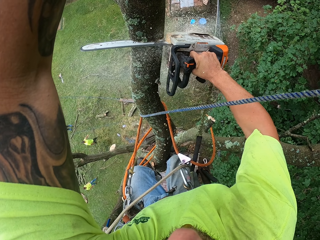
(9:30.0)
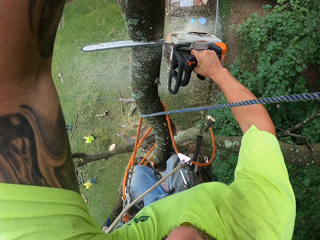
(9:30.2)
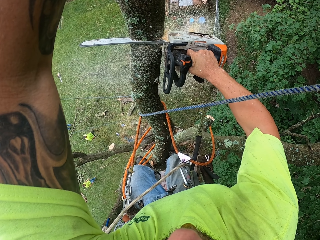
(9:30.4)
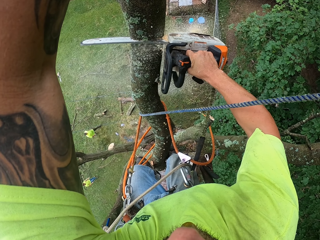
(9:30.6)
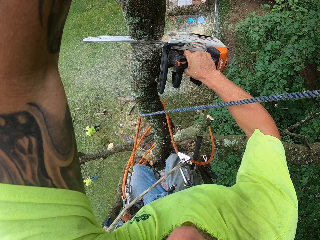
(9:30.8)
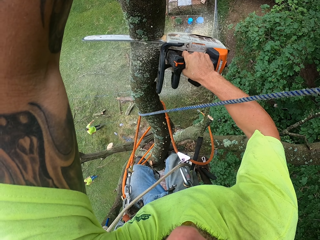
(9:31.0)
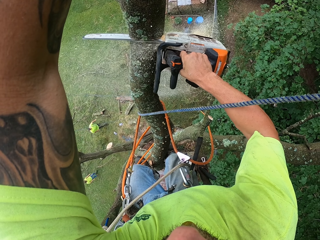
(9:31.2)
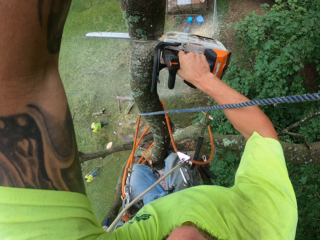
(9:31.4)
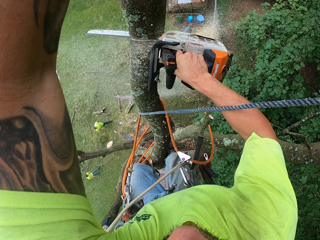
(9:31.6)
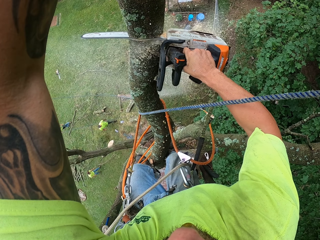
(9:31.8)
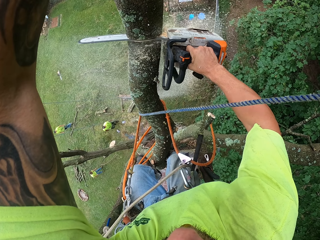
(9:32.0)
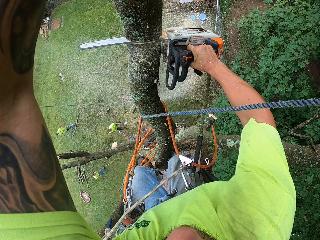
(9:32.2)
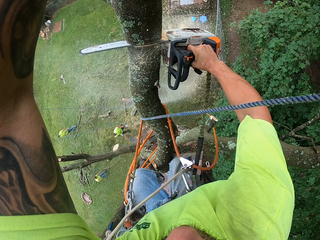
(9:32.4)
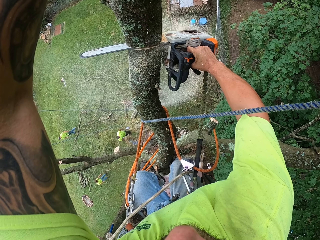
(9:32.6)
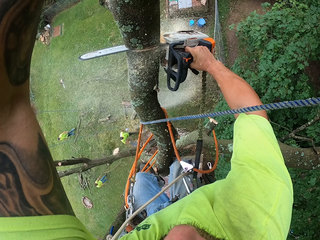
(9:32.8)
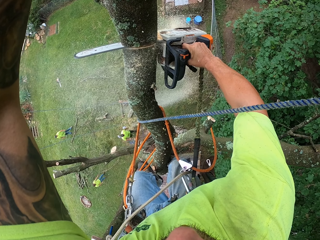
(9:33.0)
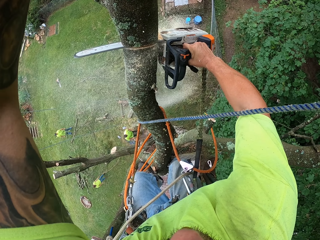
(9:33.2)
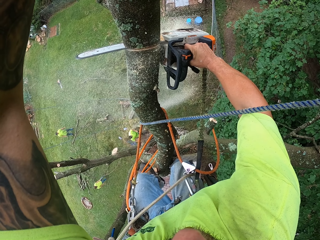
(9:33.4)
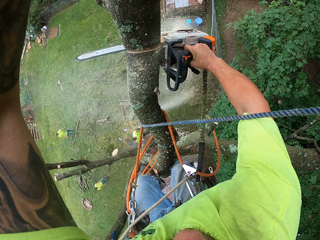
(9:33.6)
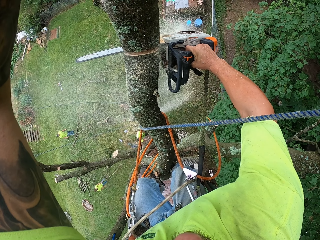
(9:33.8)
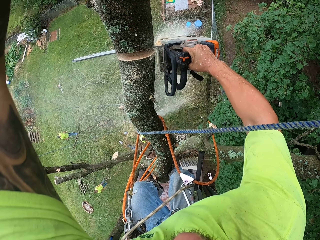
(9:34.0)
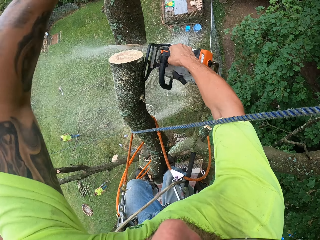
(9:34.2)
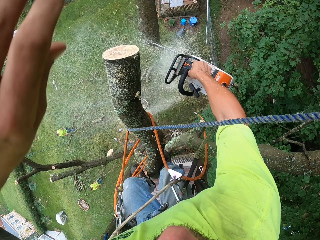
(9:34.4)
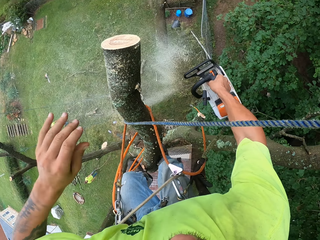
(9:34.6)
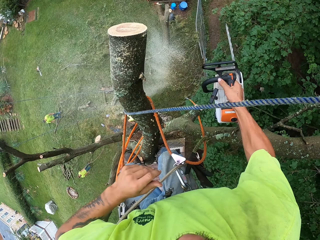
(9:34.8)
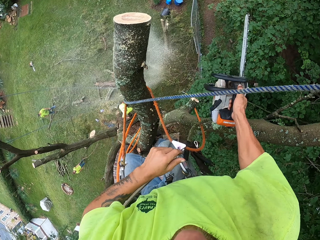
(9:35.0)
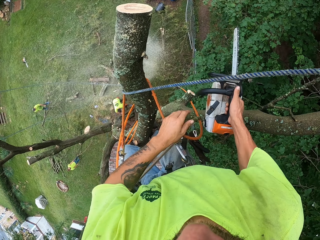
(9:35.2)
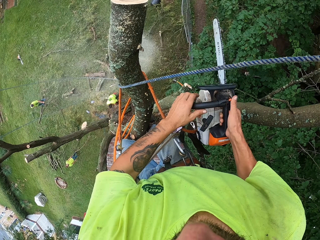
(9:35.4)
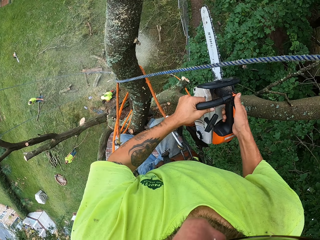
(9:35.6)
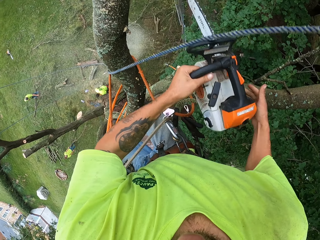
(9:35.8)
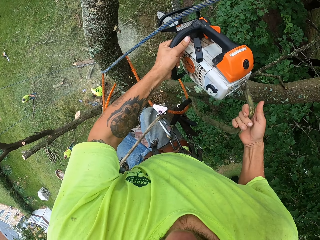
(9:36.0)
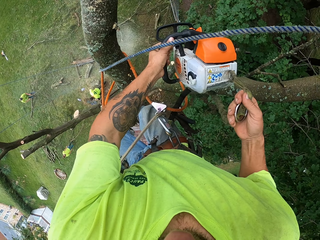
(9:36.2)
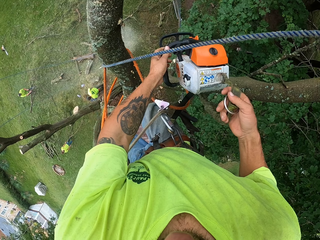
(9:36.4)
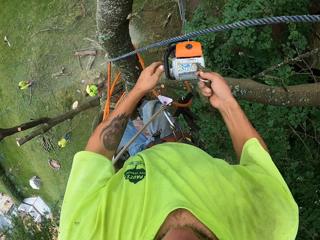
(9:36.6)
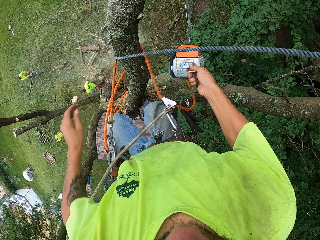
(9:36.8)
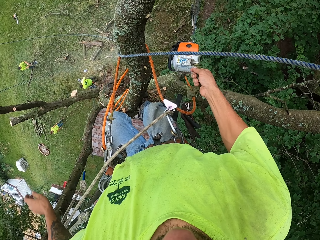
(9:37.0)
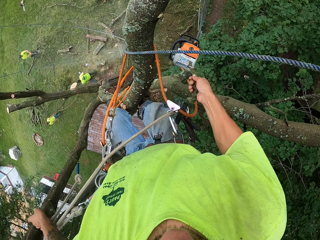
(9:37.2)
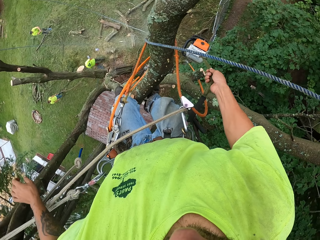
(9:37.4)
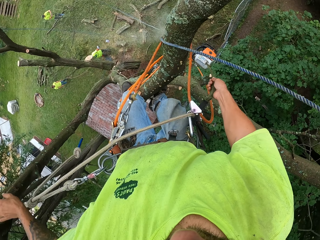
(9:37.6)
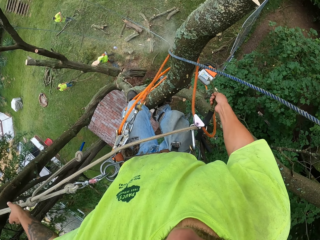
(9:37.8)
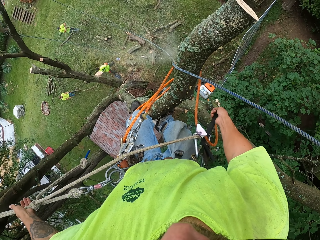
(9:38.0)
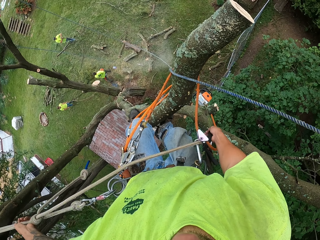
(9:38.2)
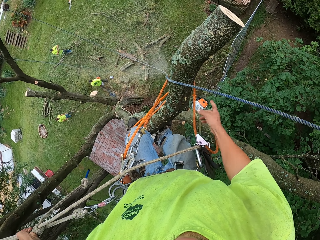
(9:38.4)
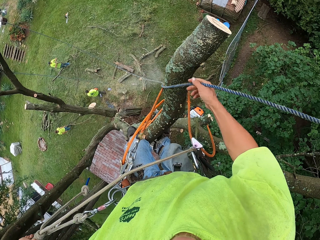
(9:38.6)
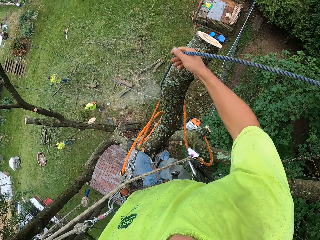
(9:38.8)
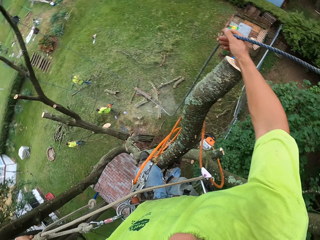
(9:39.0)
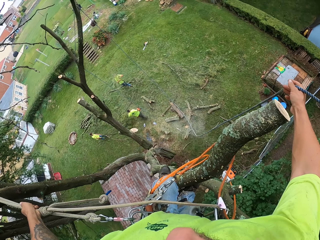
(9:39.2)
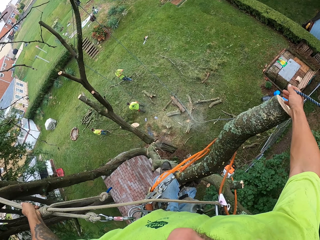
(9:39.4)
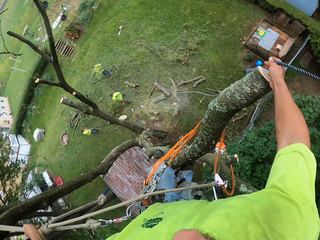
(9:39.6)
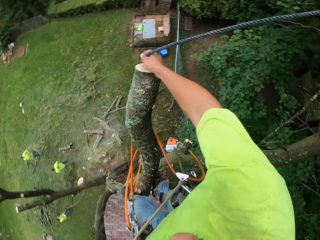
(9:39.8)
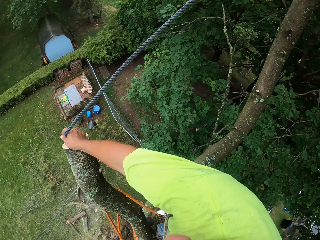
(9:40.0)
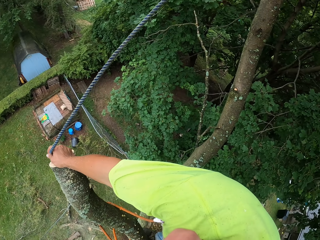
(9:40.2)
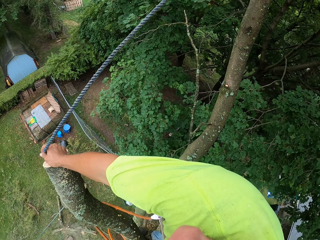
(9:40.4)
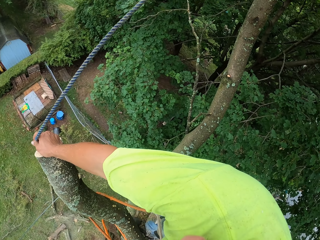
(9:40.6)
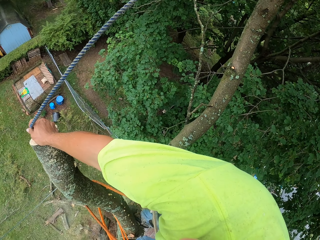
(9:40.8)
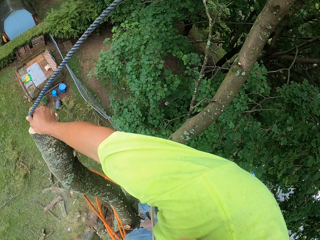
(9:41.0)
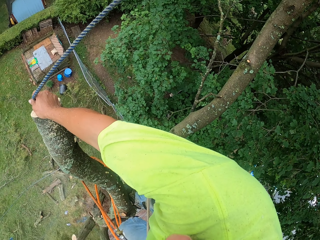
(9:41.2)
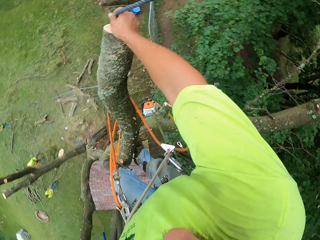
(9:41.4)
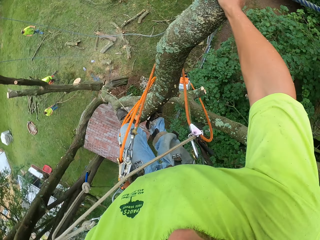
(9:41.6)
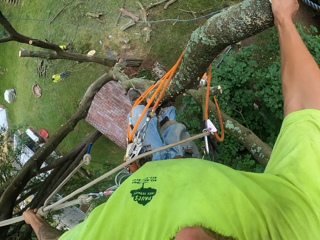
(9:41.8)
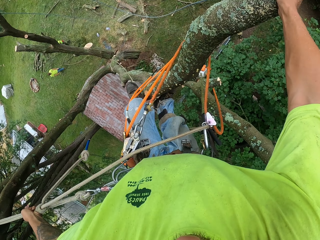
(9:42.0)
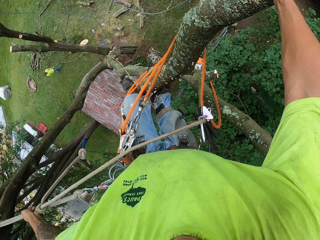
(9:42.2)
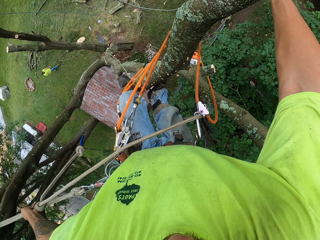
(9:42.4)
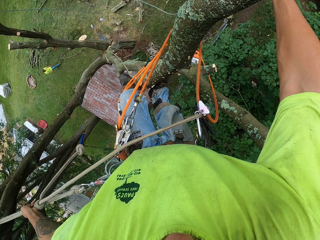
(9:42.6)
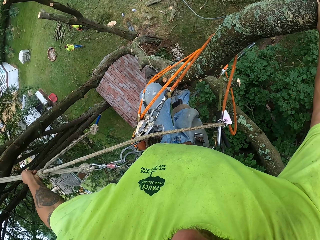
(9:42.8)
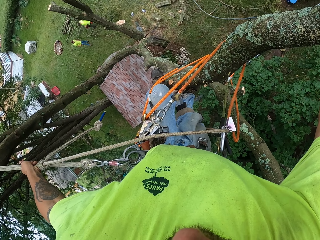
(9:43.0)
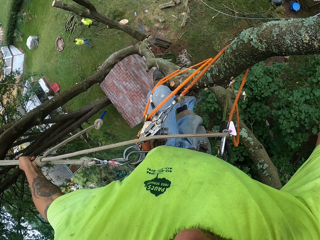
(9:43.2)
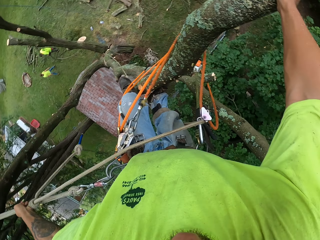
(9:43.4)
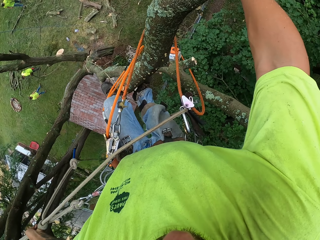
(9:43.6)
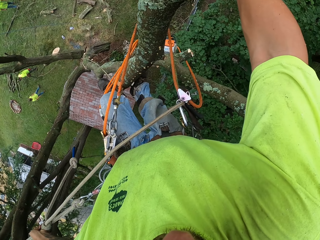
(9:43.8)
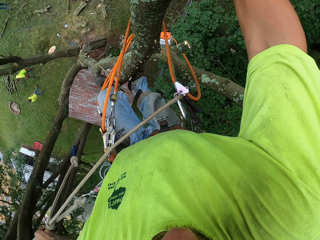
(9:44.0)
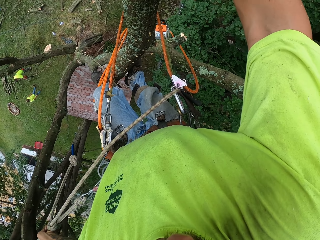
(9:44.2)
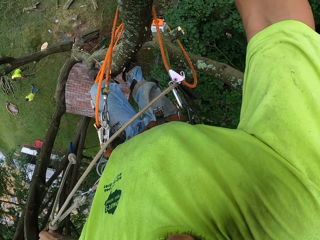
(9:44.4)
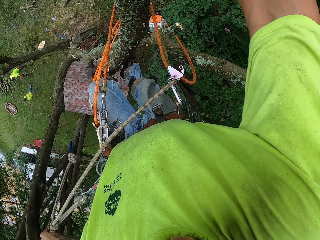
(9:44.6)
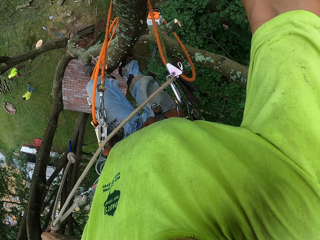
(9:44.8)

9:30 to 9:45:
The camera wearer passes the chain saw from his right hand into his left hand. He drops the chain saw hanging with the rope in his right hand. He holds the climbing rope with his left hand. He repositions the rope around the tree with his right hand. He places his right hand on the tree.

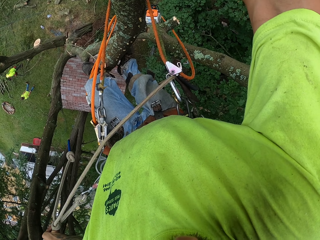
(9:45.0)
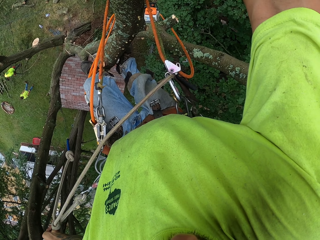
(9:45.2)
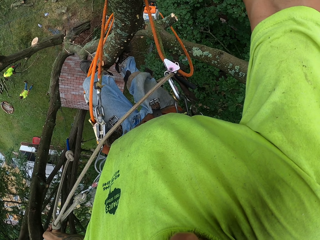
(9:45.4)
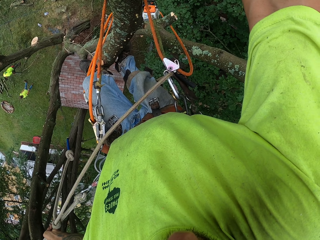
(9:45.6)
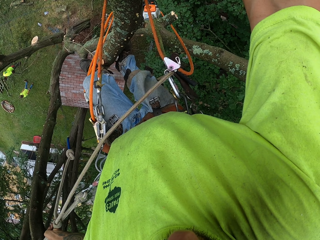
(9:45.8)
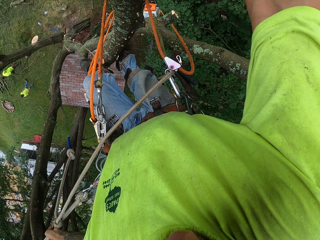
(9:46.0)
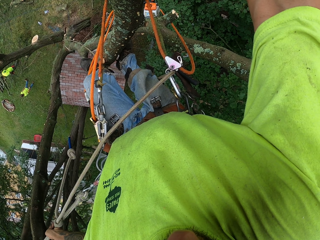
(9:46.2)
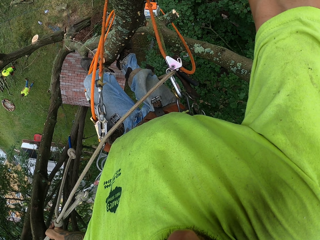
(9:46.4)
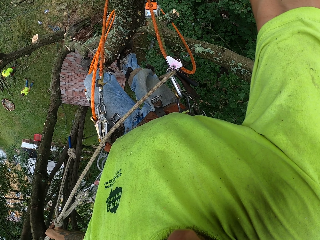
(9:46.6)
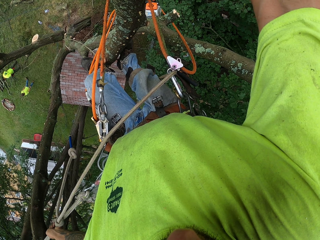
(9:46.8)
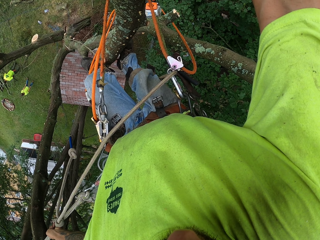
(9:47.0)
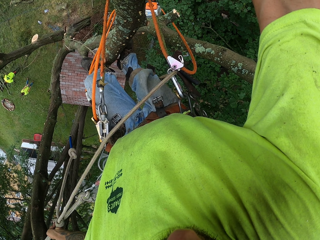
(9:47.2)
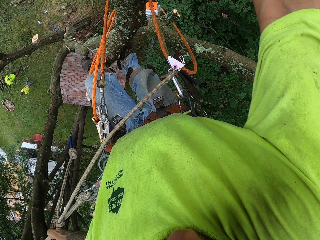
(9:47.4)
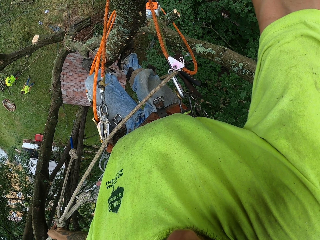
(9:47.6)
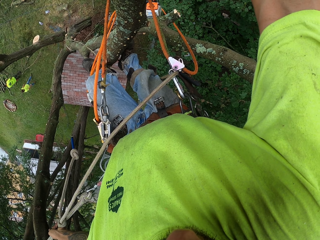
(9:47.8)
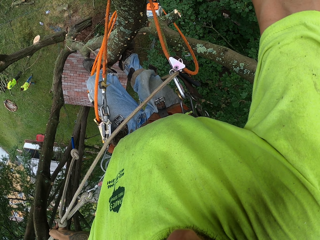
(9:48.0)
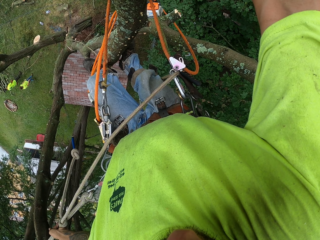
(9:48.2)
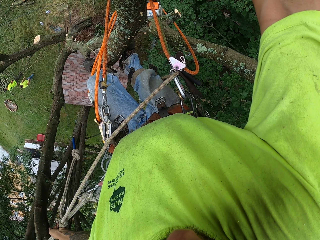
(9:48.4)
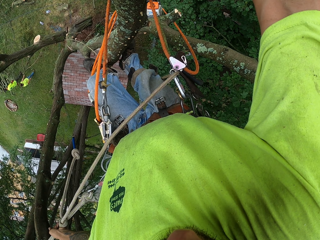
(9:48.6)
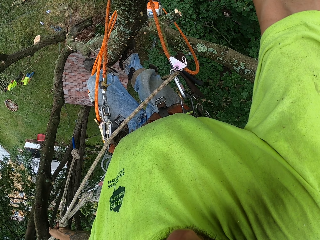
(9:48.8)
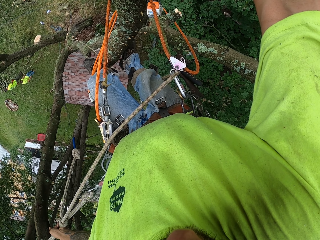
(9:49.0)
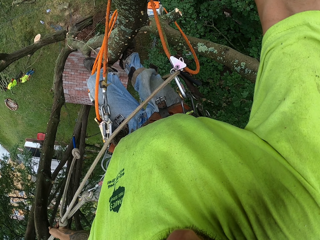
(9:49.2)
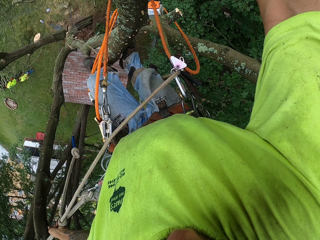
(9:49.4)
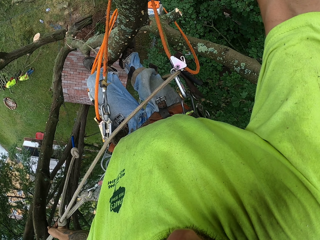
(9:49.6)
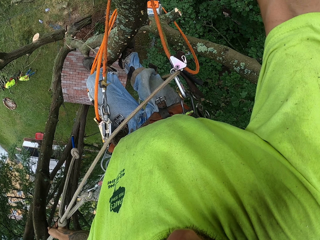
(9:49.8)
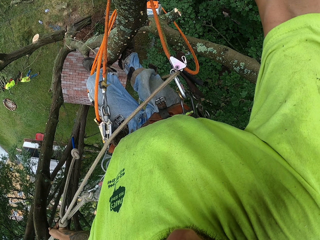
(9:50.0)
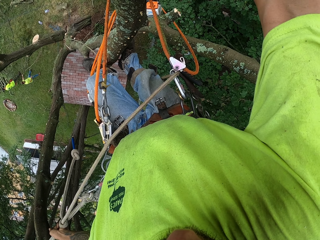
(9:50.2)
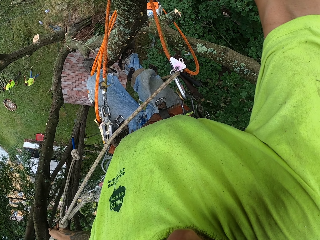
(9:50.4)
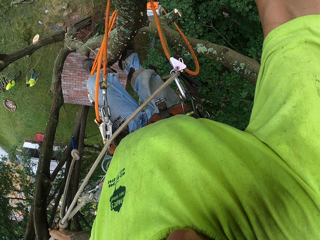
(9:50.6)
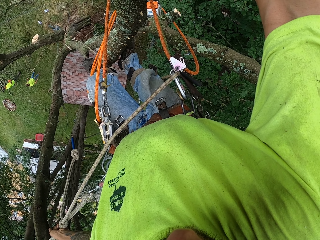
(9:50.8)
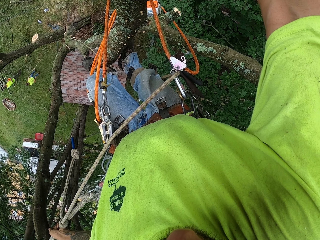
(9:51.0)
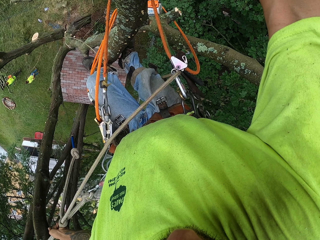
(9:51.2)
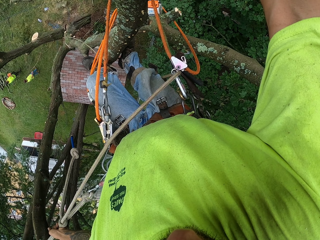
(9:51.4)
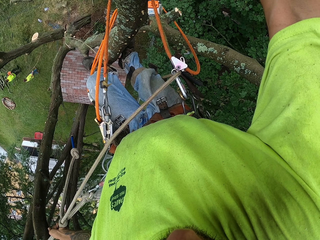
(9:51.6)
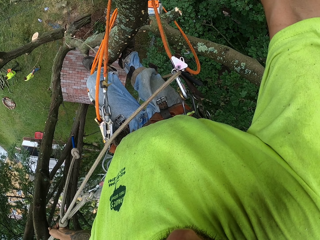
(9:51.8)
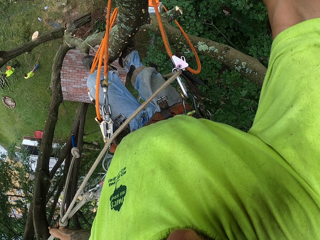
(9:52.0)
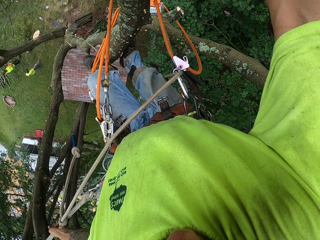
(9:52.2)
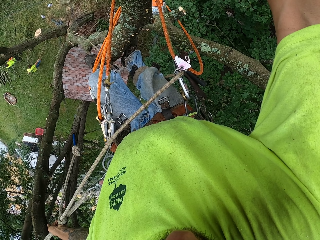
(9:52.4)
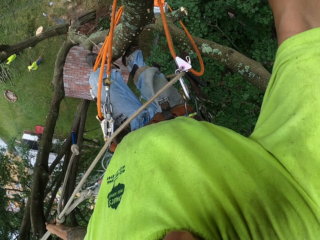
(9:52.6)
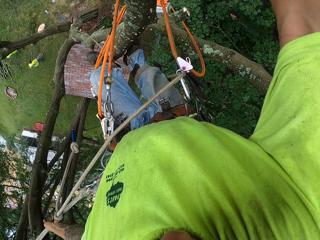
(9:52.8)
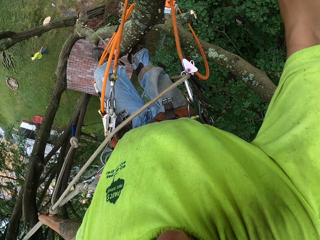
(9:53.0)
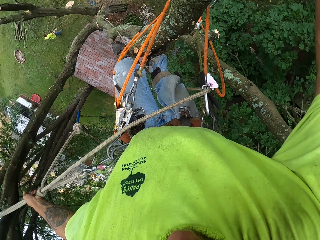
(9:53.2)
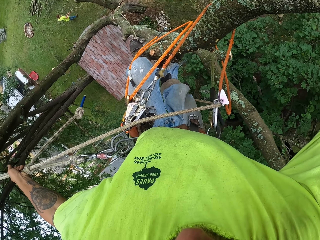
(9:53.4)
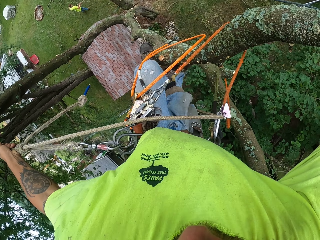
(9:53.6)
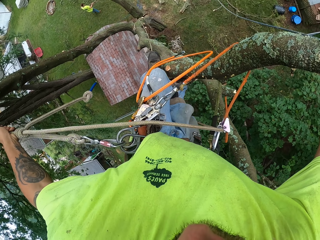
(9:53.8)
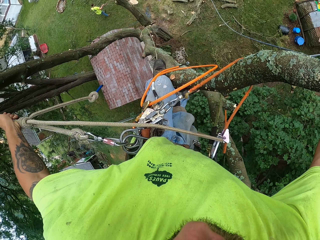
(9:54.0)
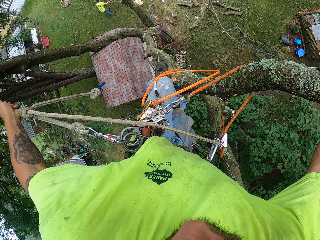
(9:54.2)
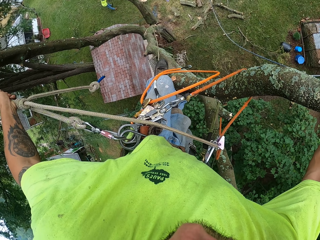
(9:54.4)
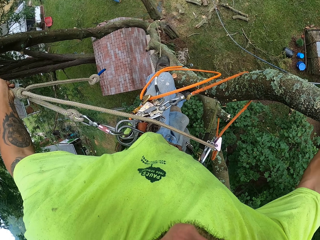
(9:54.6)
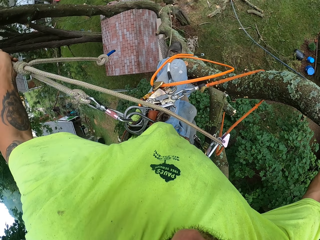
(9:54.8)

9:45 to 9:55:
A man carries wood. Another man walks around.
